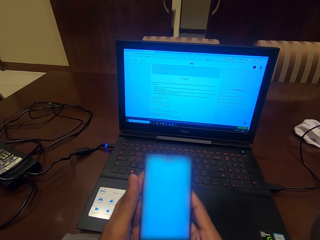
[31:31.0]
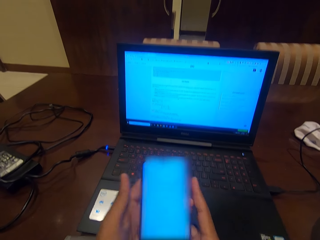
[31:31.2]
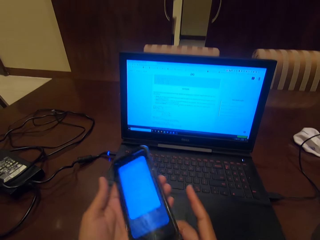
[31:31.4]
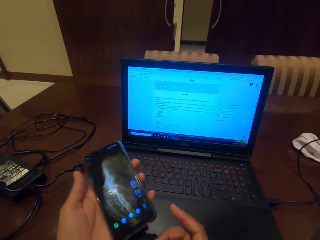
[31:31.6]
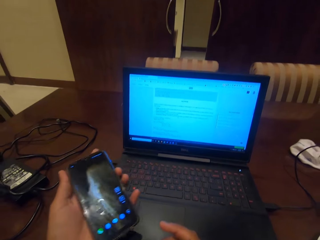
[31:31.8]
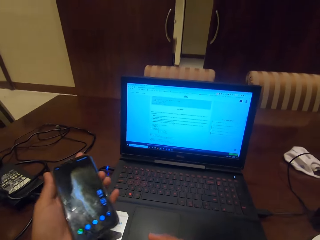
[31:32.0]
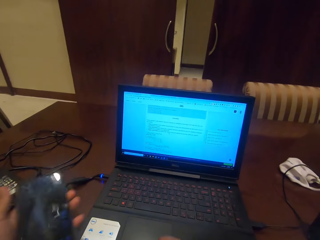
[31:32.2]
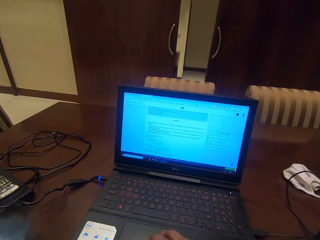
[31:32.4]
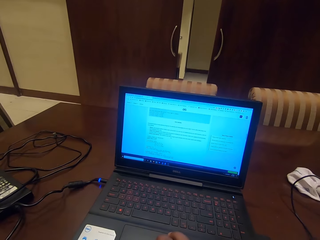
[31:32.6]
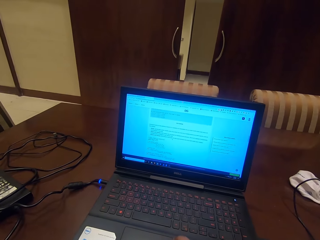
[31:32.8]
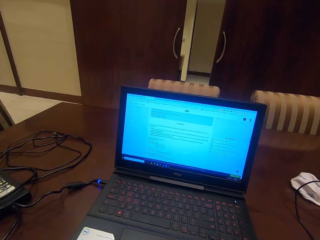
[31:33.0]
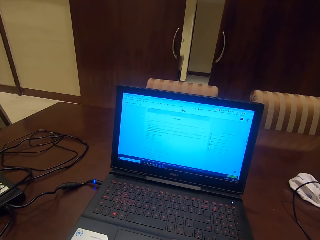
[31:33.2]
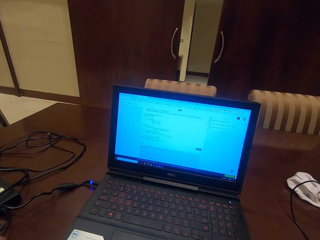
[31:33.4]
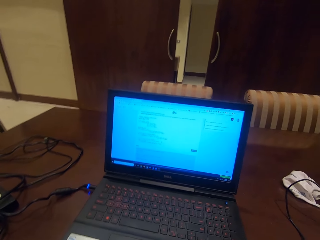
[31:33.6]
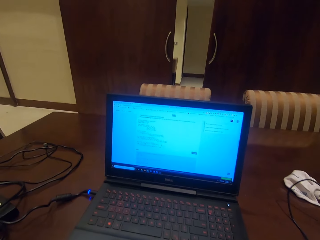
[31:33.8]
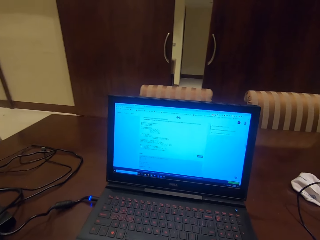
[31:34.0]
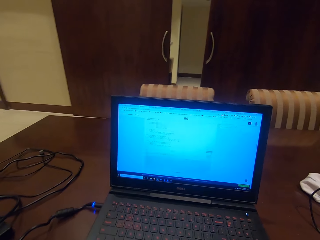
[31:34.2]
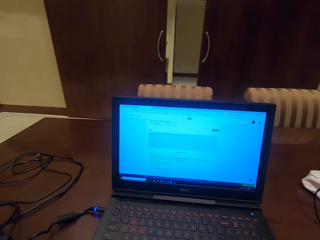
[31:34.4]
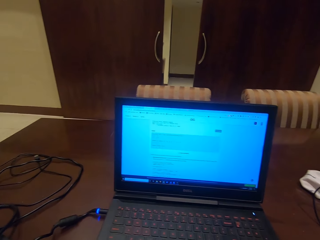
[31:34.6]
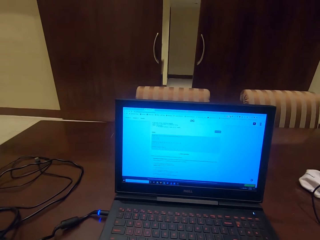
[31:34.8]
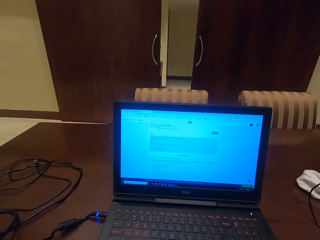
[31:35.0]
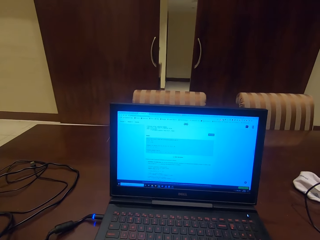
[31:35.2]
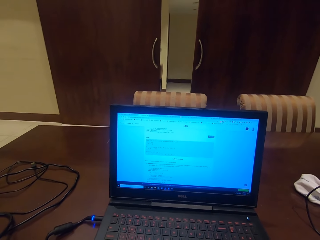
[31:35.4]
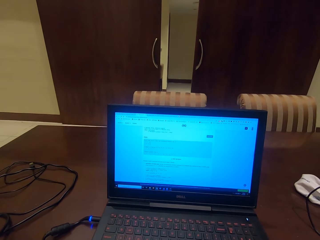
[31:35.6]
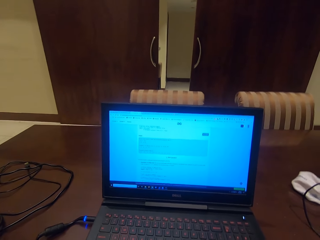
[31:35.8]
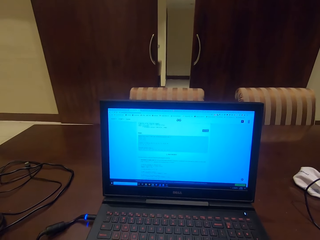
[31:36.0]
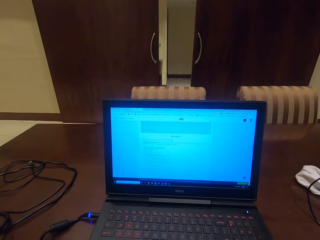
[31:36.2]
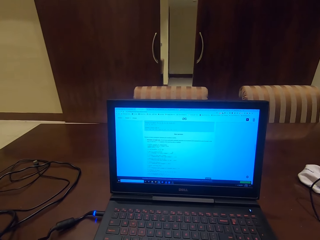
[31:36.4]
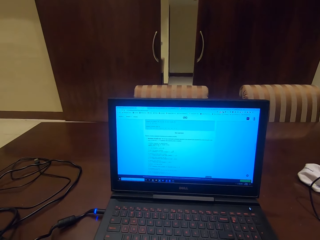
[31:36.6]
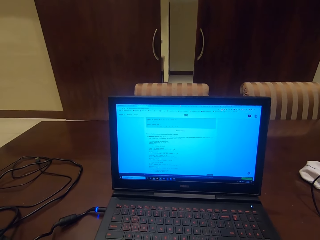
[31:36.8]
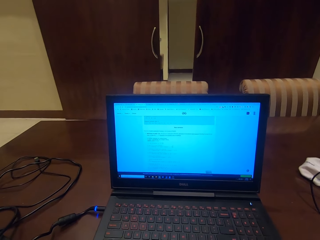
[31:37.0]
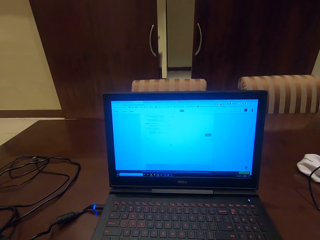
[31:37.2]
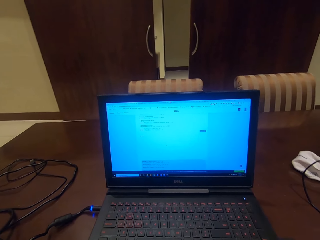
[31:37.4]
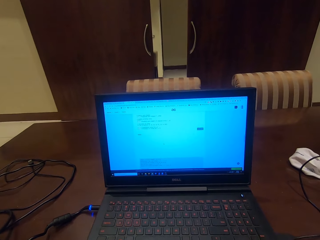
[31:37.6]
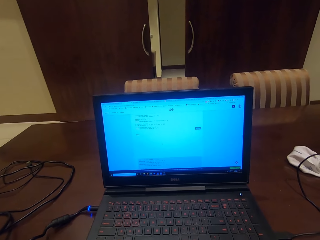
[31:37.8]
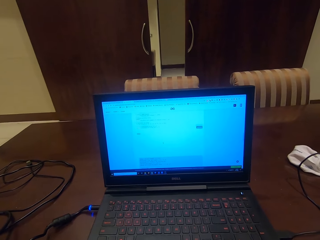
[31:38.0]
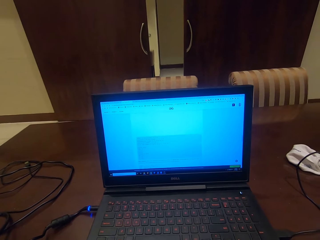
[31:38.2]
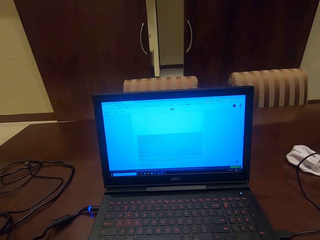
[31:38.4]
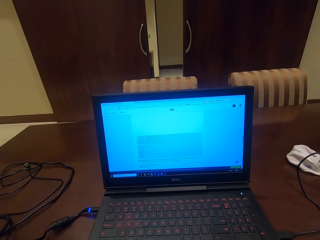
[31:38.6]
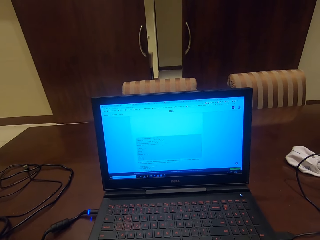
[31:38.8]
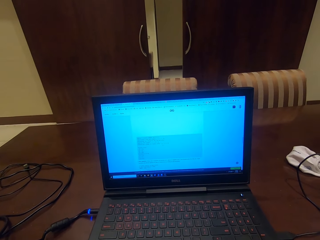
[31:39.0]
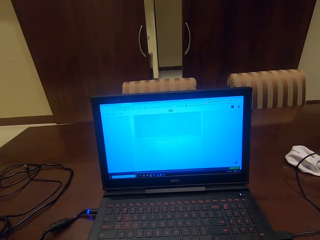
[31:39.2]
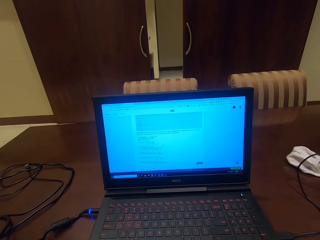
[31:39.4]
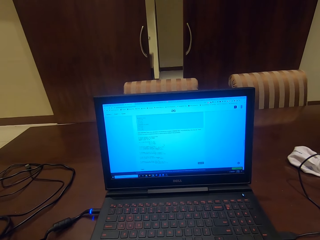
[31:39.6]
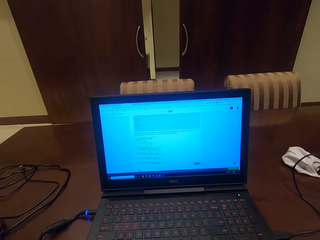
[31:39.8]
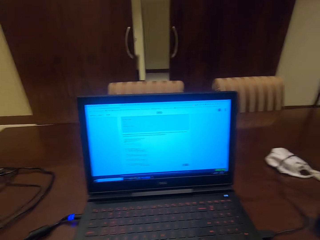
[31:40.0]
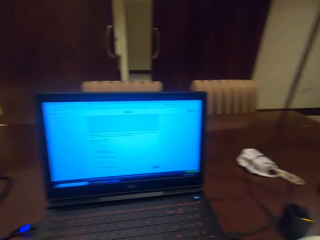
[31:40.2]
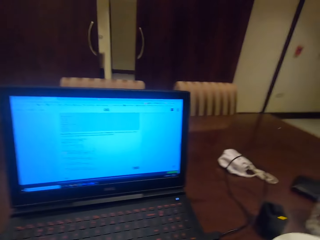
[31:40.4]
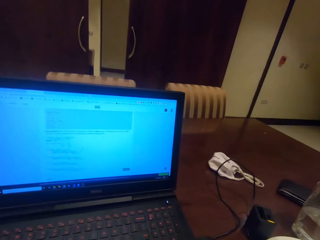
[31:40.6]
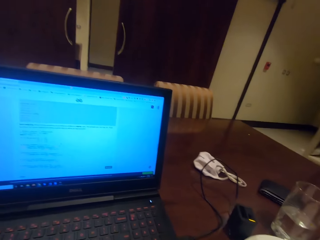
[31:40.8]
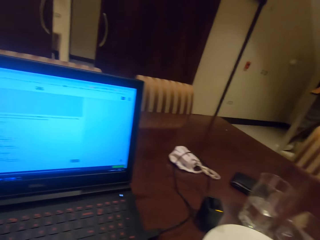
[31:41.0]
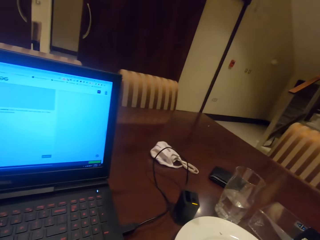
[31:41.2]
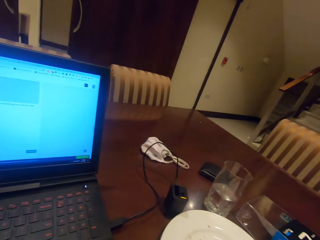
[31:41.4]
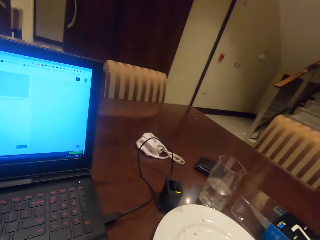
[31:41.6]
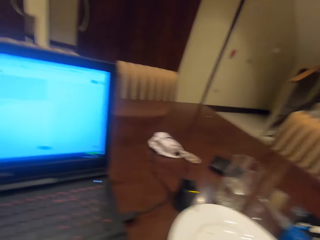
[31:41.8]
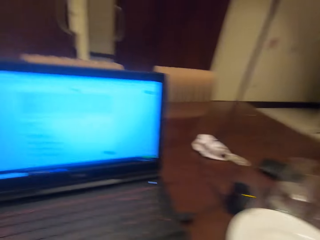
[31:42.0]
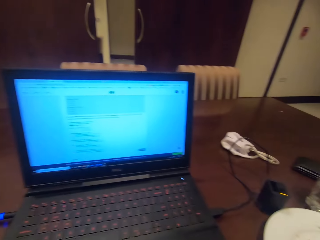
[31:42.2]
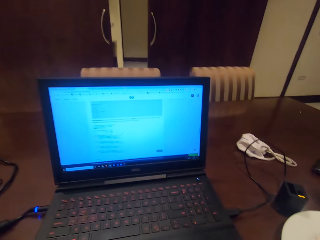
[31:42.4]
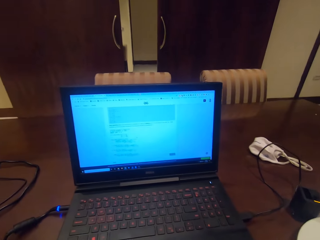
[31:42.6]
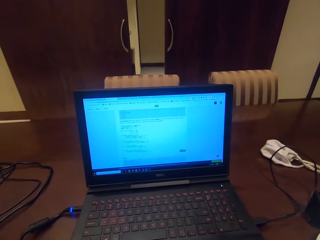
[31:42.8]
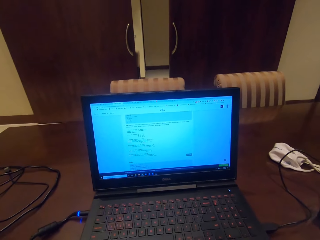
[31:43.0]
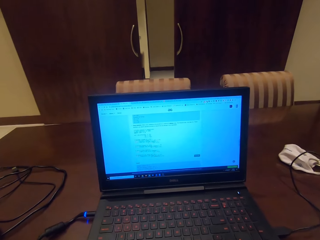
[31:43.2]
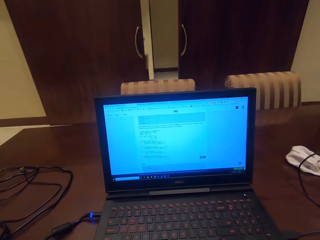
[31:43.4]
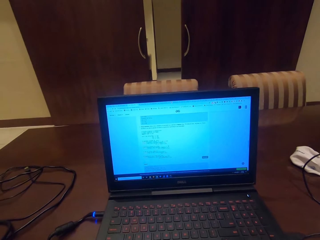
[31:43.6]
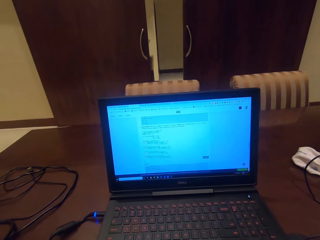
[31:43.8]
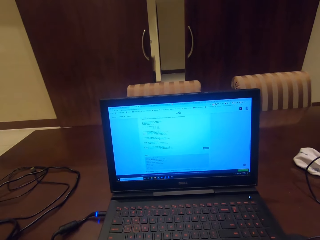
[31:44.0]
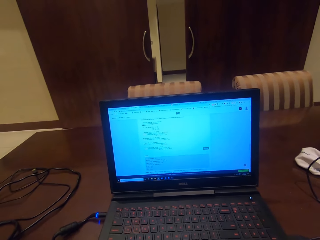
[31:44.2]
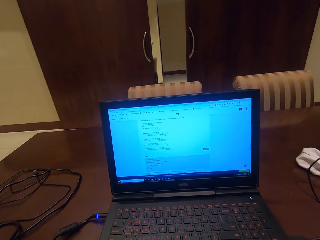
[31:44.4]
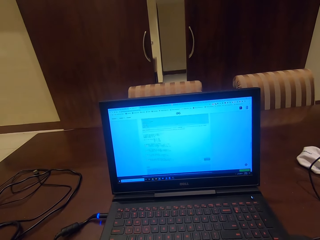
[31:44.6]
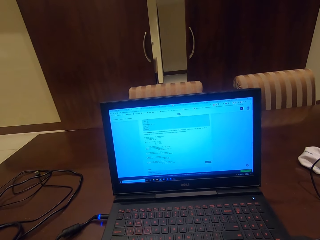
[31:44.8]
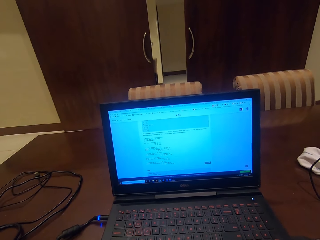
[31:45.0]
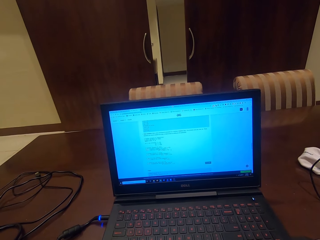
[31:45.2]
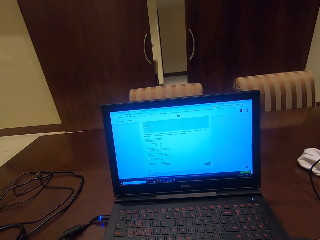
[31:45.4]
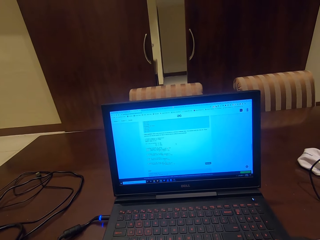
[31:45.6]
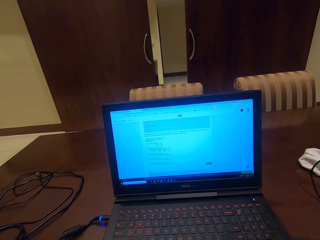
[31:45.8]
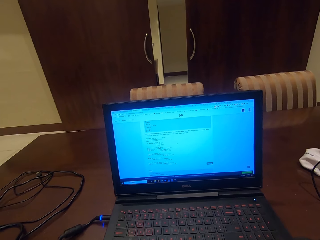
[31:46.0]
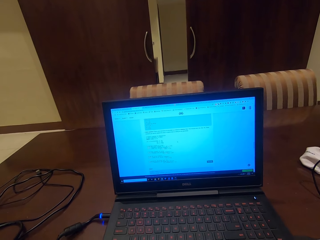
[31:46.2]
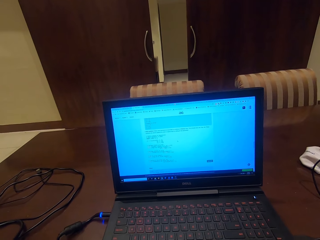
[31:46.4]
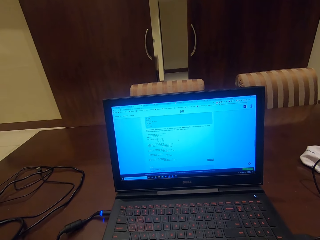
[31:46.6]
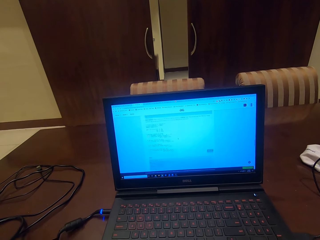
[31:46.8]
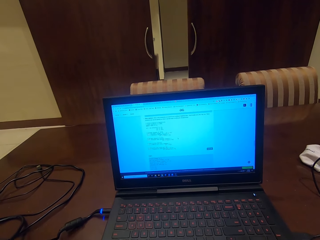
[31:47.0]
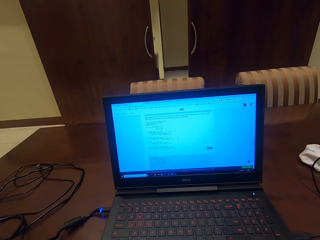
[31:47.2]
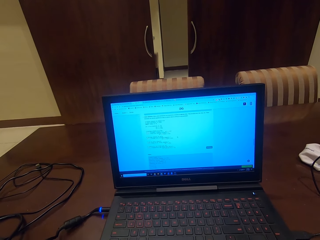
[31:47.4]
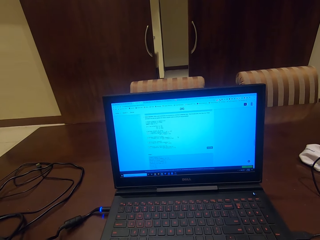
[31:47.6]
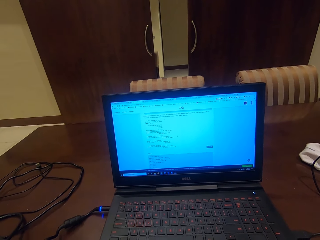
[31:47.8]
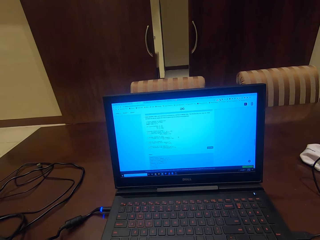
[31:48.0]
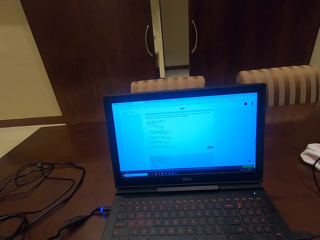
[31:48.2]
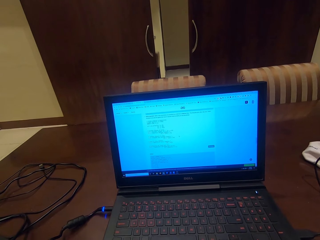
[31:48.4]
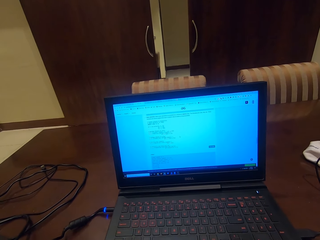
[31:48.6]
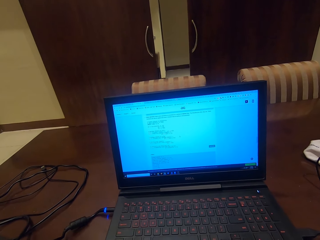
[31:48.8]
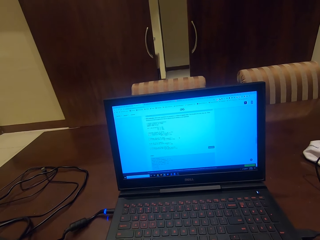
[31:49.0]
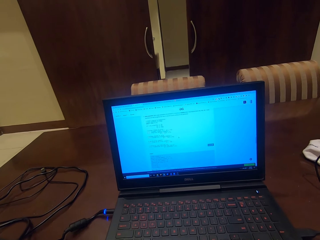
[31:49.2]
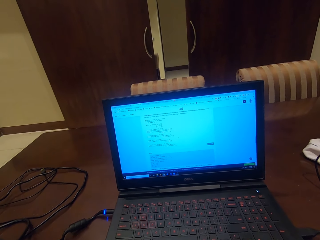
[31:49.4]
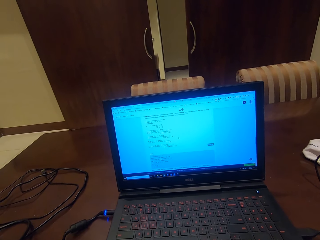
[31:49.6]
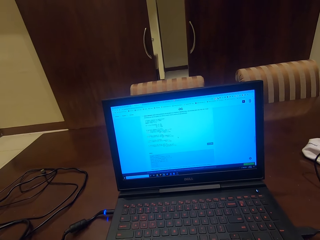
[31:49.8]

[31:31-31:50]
The camera wearer places a phone on the table. They operate a laptop. They look at the laptop. They scroll the laptop mouse.

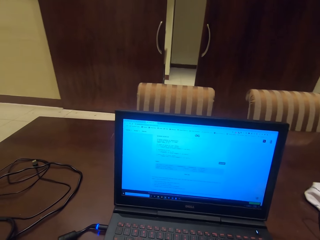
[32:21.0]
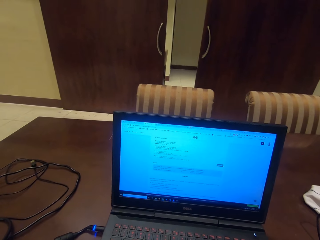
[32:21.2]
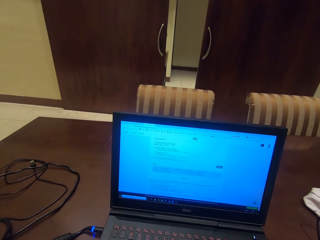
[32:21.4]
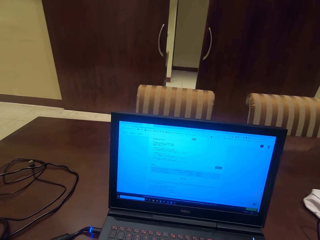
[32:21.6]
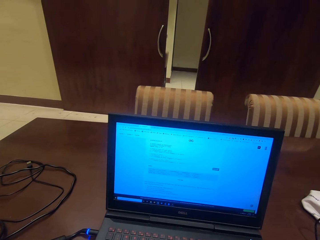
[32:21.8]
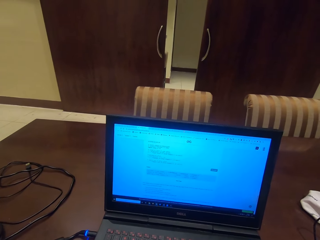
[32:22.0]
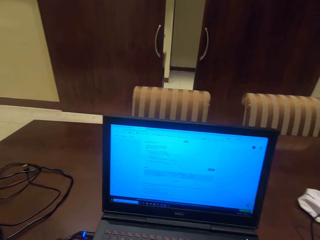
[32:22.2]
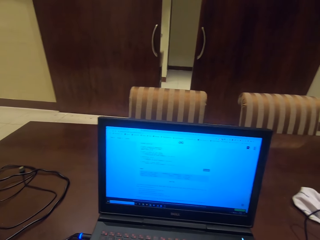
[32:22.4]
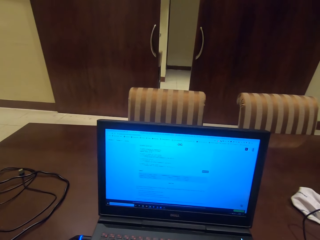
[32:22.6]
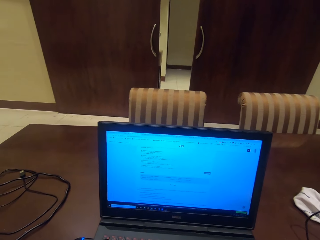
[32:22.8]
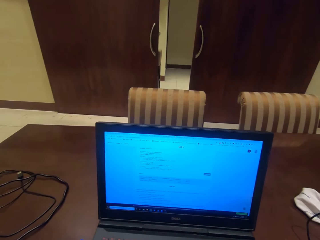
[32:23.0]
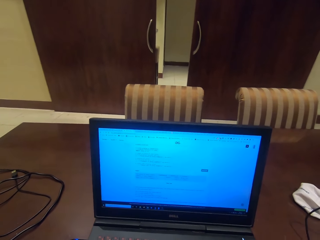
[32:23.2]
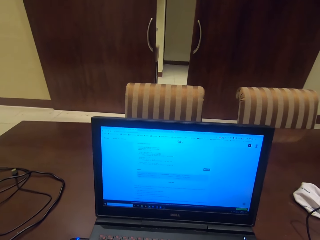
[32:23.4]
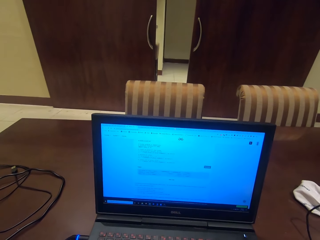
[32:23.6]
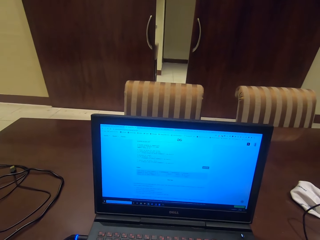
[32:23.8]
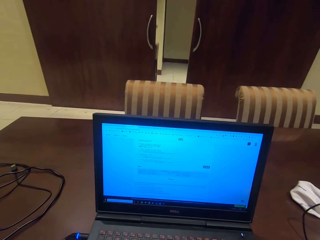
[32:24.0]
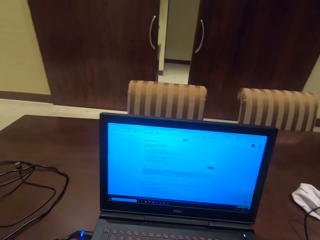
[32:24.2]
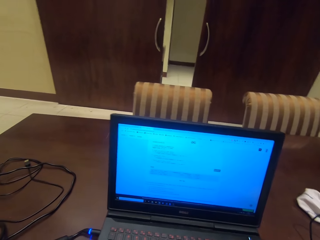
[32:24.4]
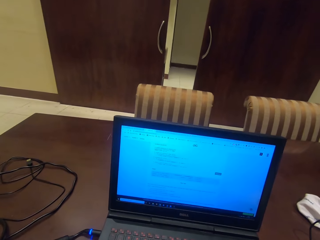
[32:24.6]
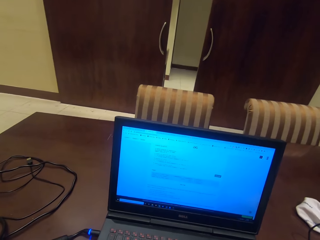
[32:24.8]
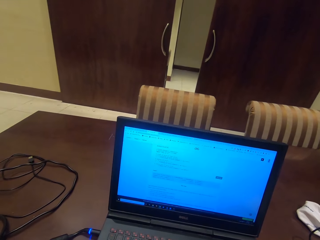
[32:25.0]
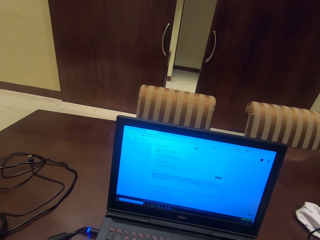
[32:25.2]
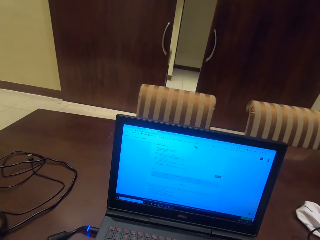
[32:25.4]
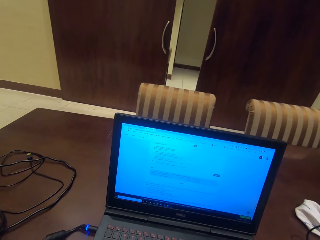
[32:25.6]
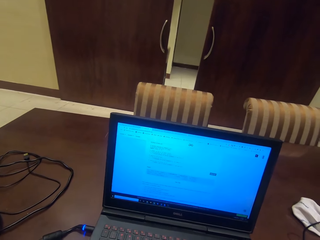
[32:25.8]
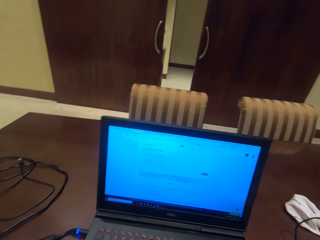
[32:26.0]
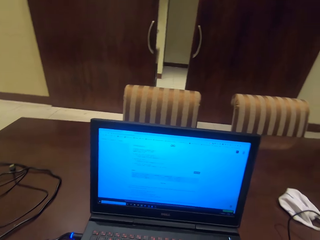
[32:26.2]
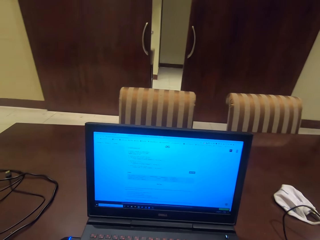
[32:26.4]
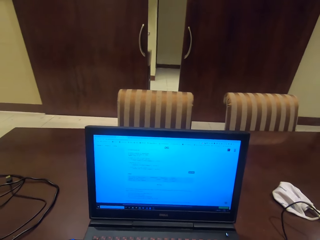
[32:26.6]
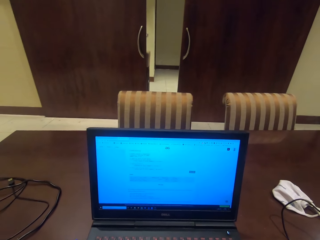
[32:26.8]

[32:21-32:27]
The camera wearer looks at the laptop screen.
